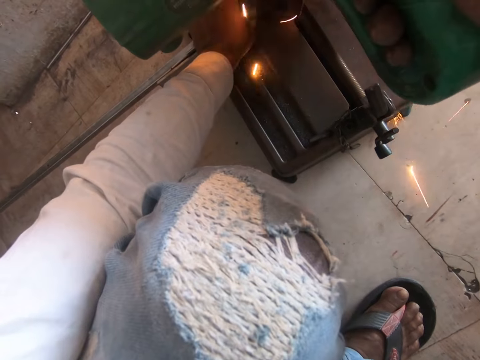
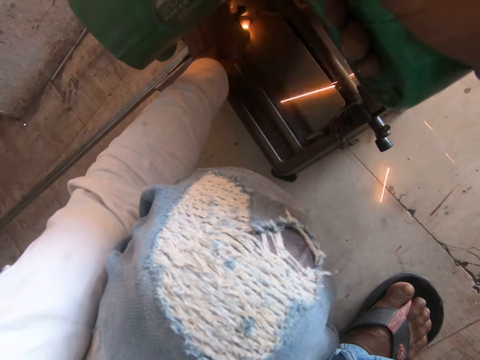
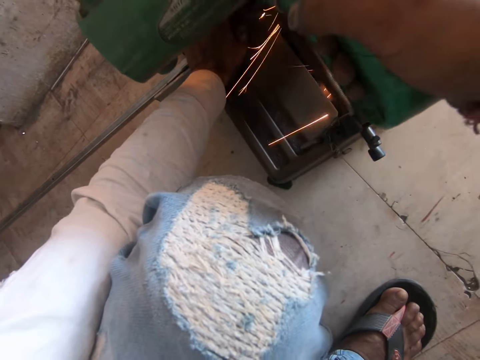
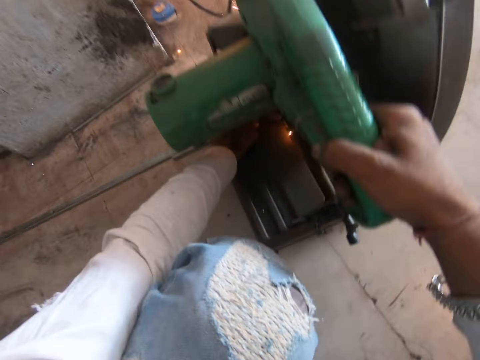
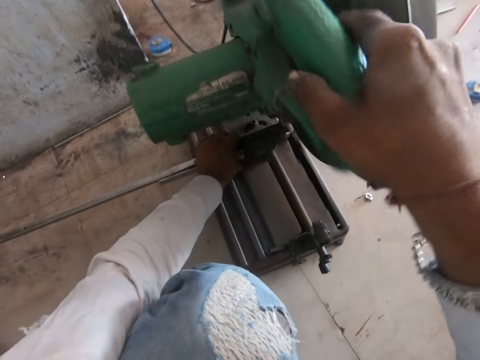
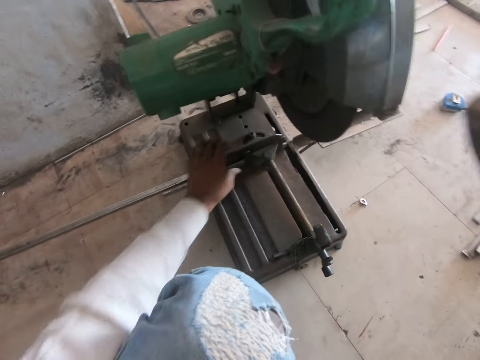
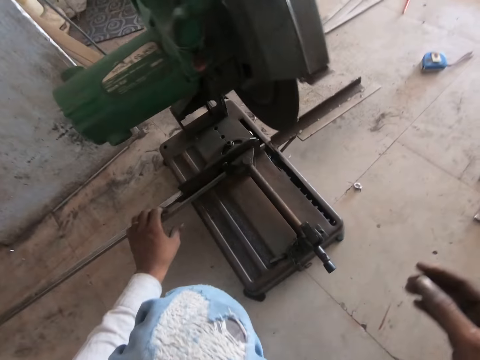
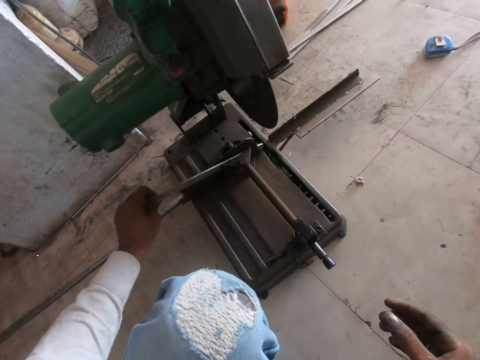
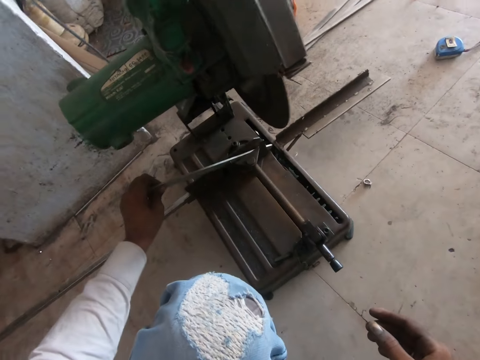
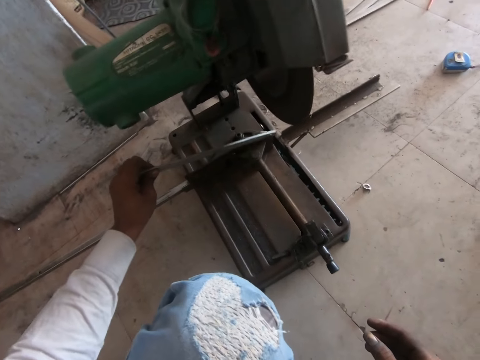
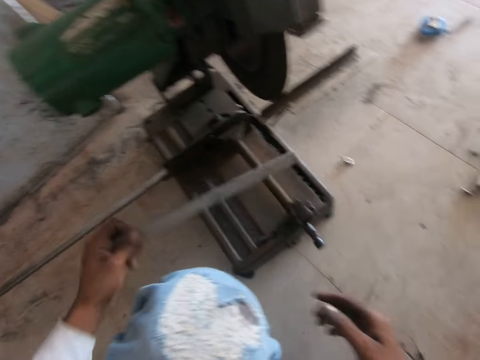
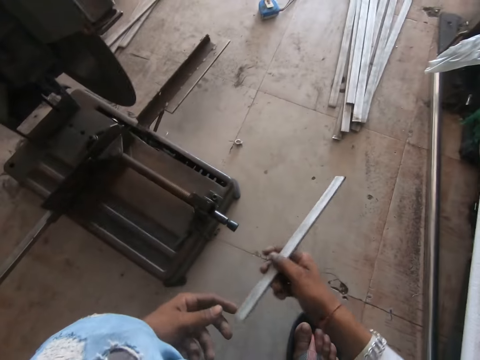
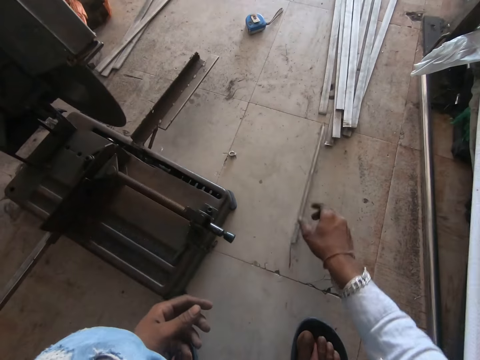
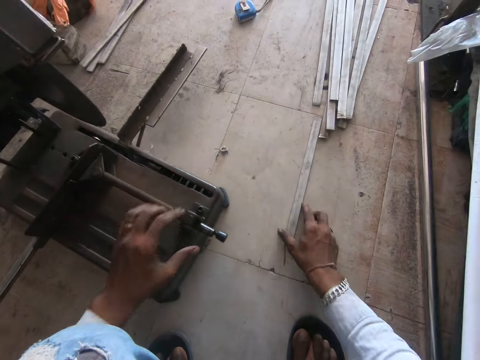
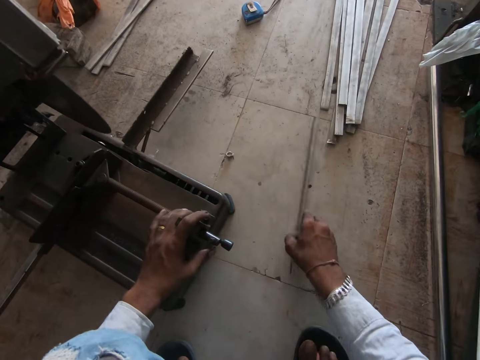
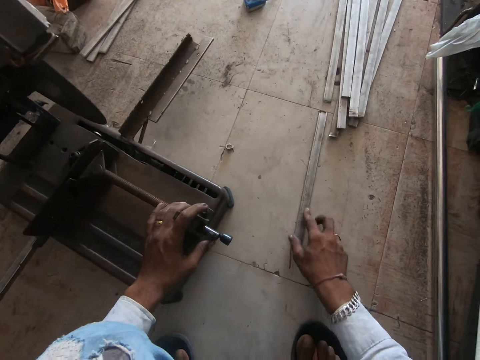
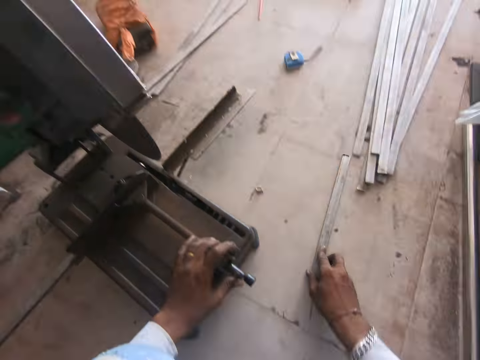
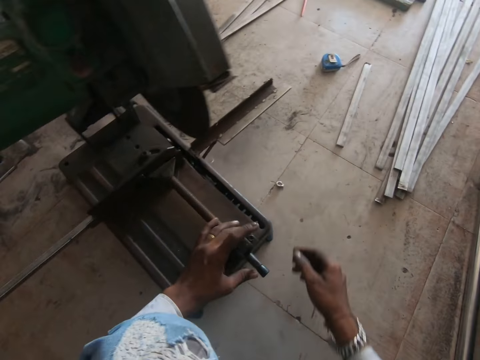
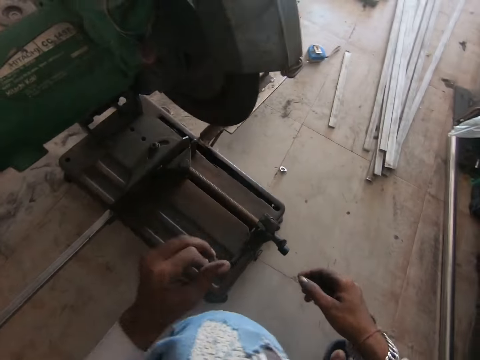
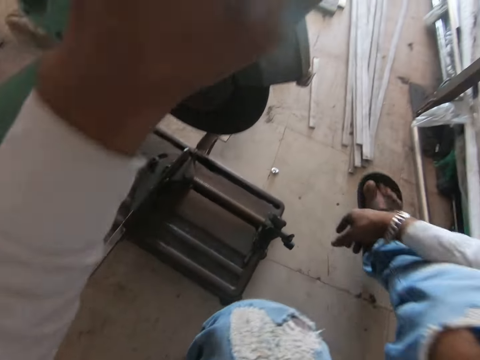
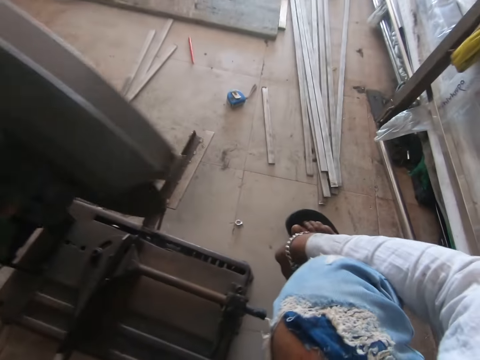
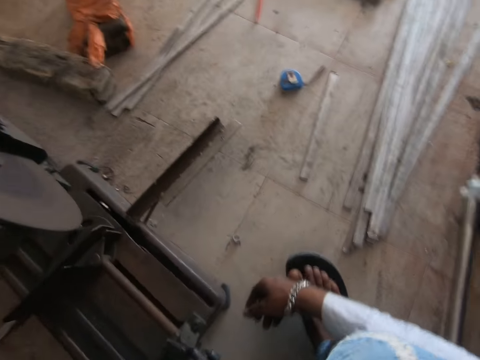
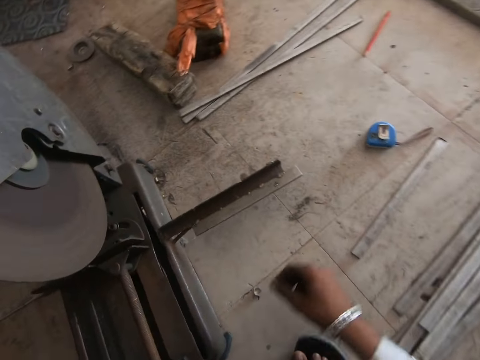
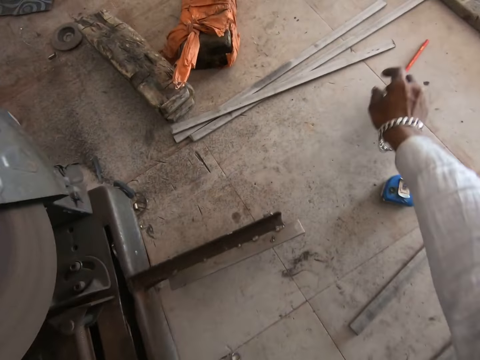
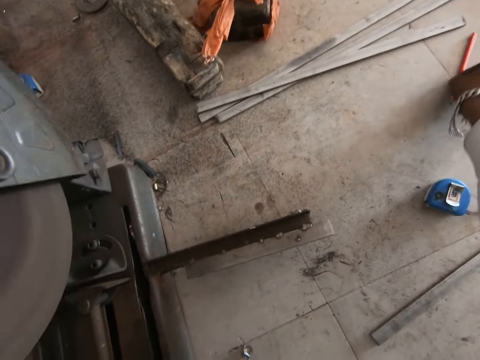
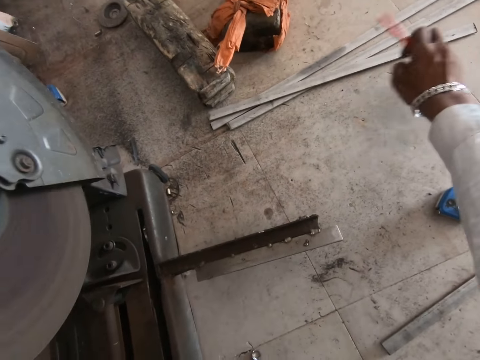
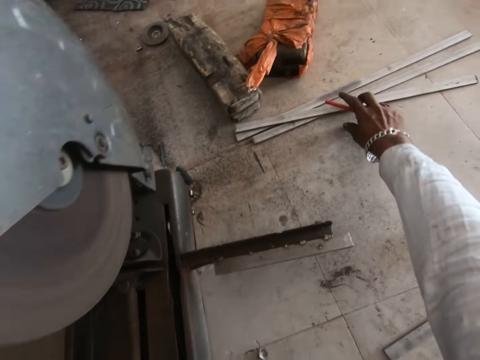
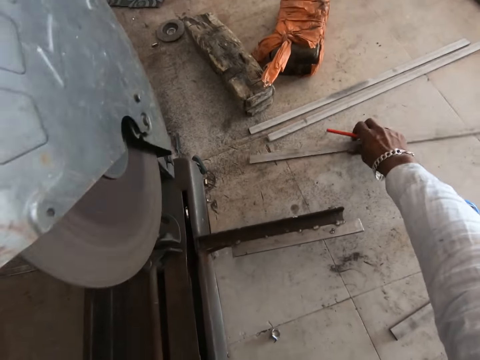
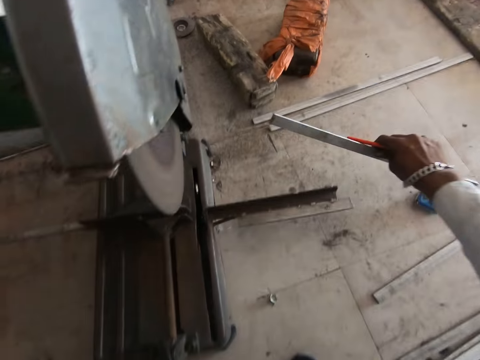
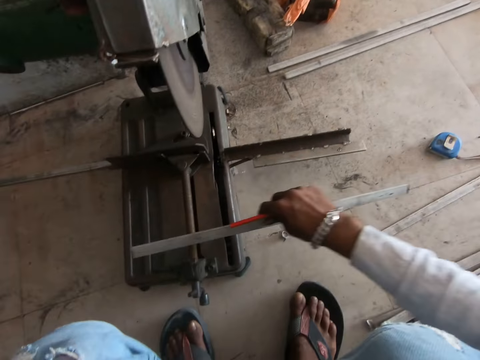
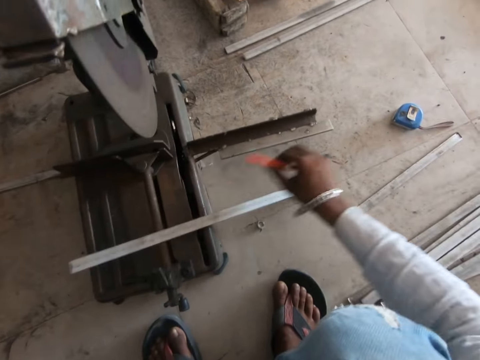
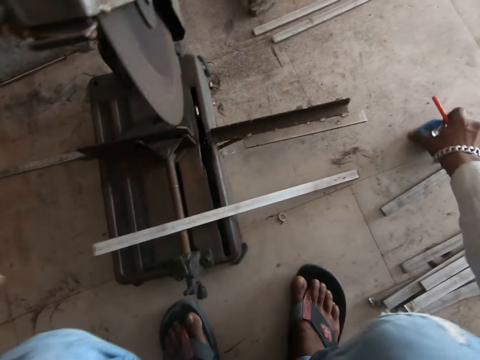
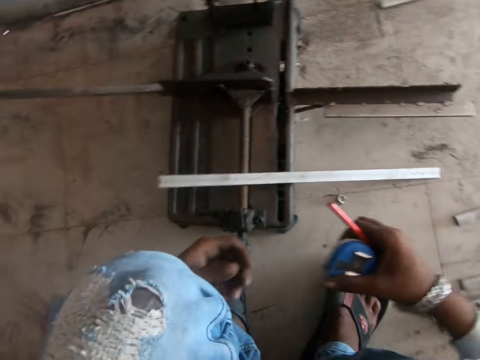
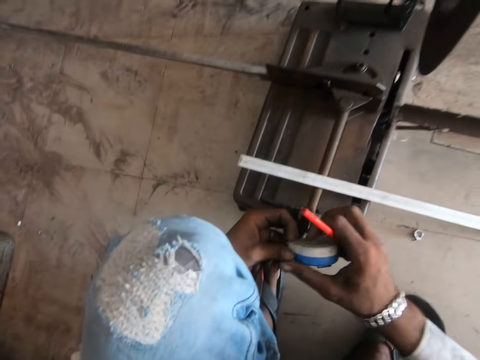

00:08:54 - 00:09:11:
The camera wearer raises the grinder from the bar. They let go of the grinder. They remove the steel metal from the machine. They put the metal on the floor. They hold the grinding machine. They touch the metal on the floor. They move the metal on the floor. They hold the grinding machine. They move on the floor. They pick up a pencil from the floor. They pick up a metal bar from the floor. They put the metal bar under the grinder. They take the tape measure from the floor.

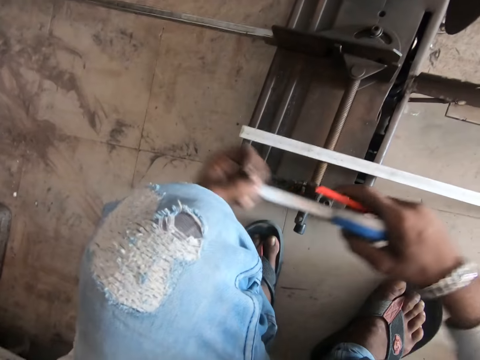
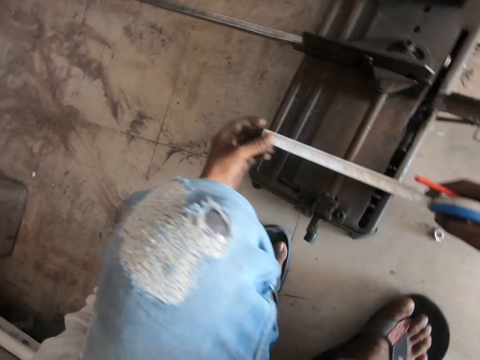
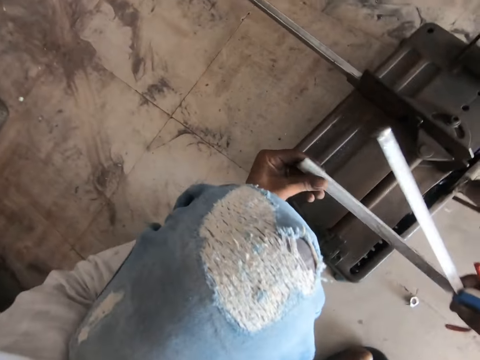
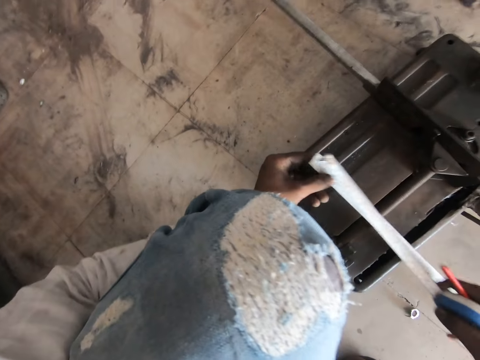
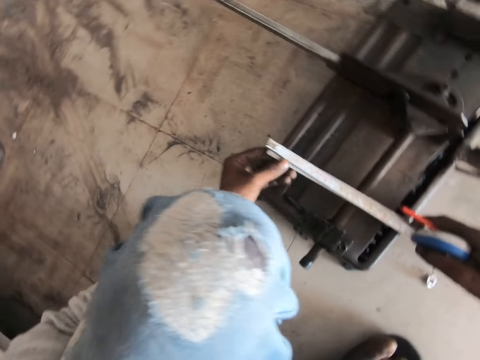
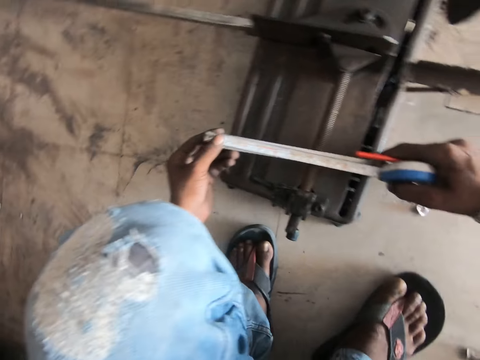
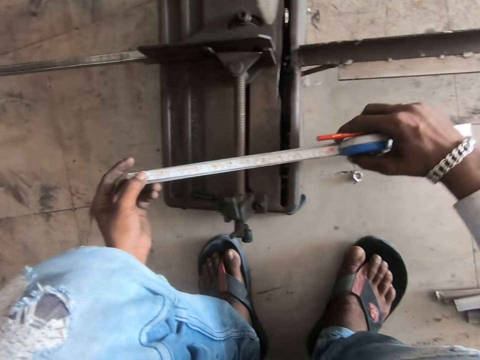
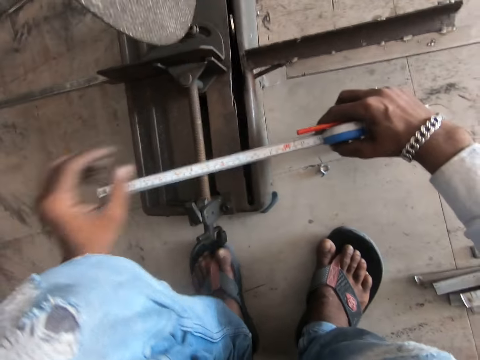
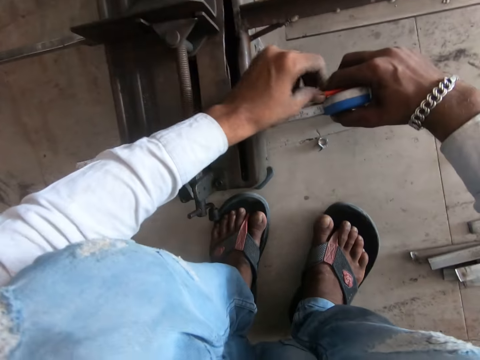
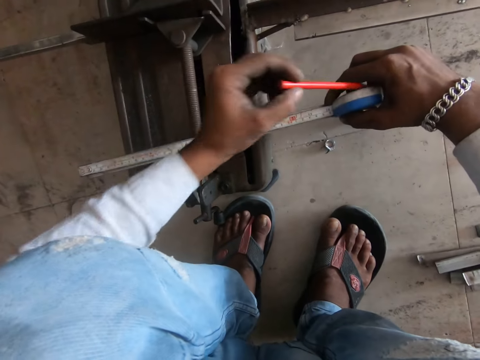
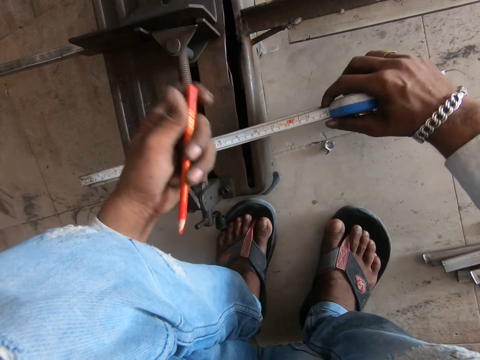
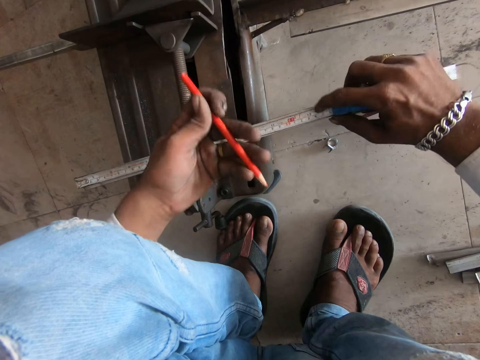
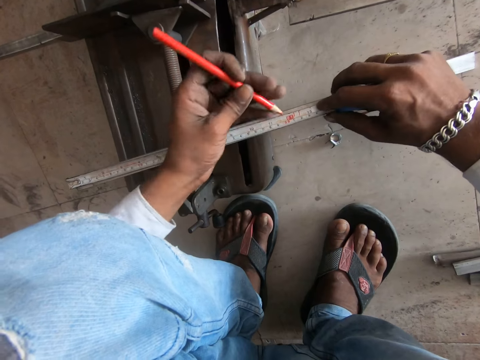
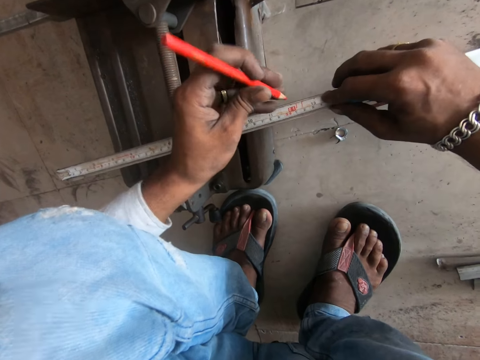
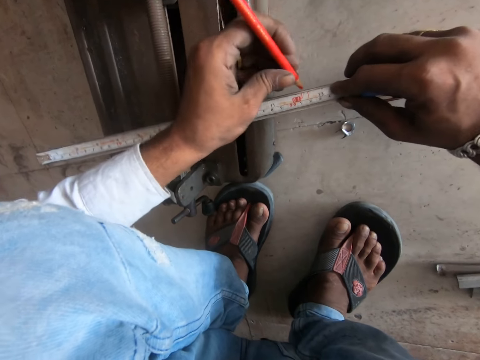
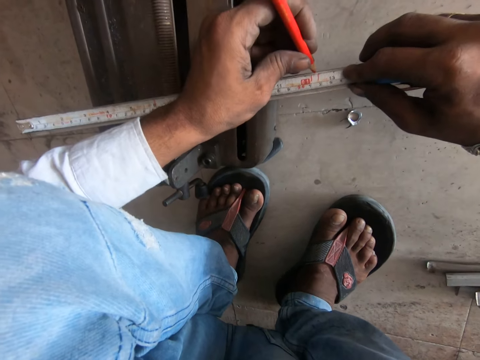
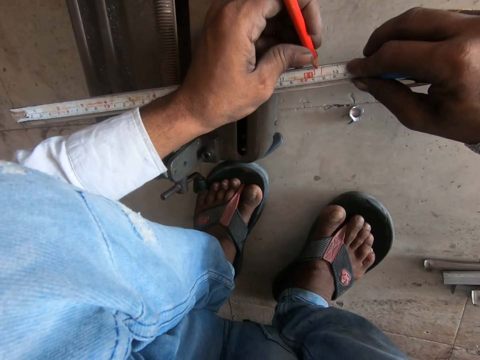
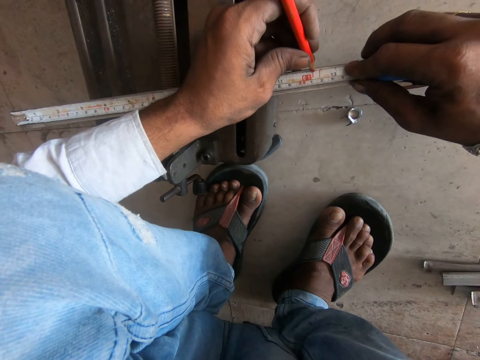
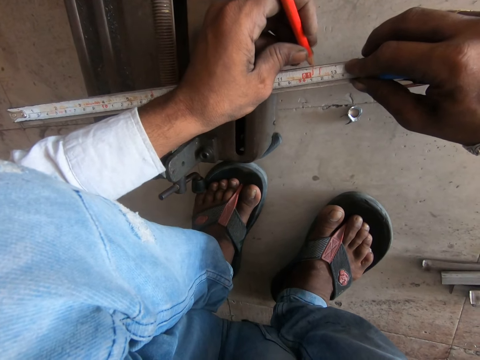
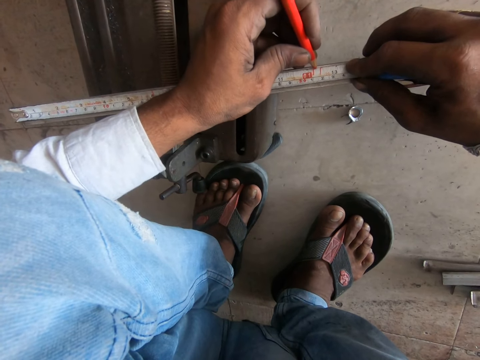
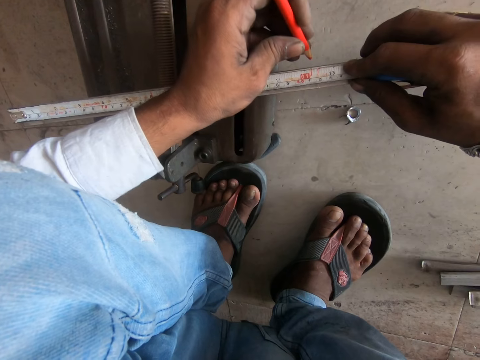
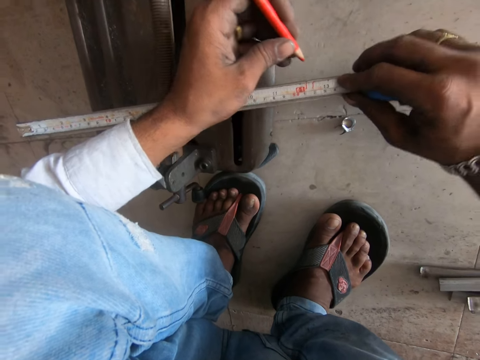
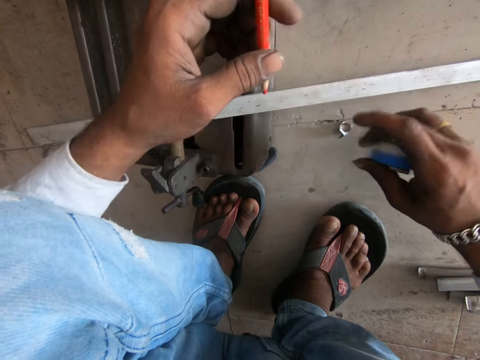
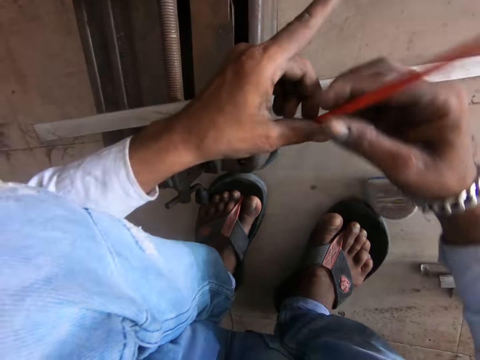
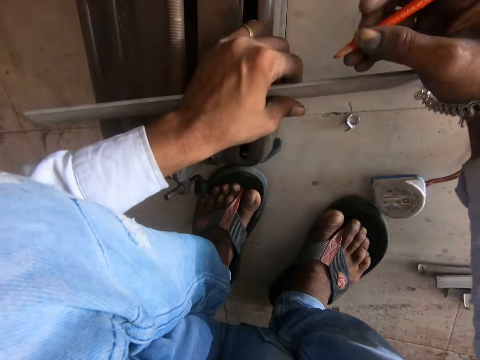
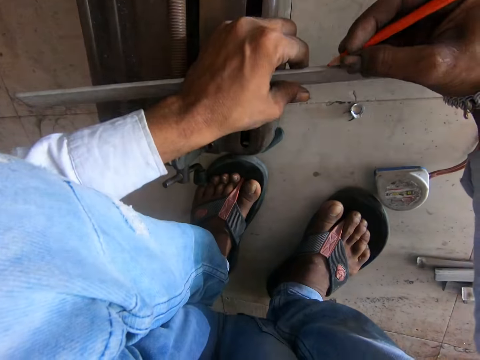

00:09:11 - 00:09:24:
The camera wearer pulls out the tape measure. They rotate the metal bar. They measure the metal bar with the tape measure. They move the pen. They take a pencil from the other hand. They mark the metal with the pencil. They put down the tape measure. They move the pen. They take the pencil from the other hand.
